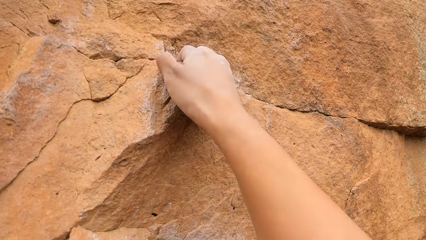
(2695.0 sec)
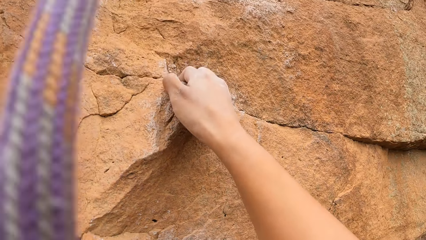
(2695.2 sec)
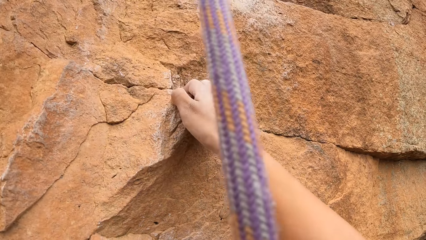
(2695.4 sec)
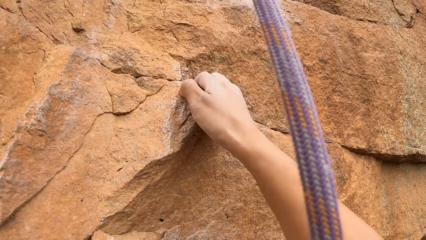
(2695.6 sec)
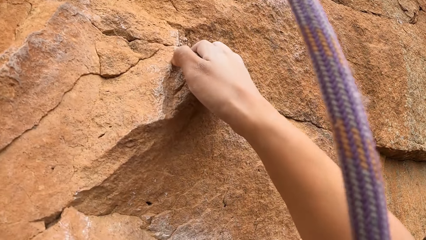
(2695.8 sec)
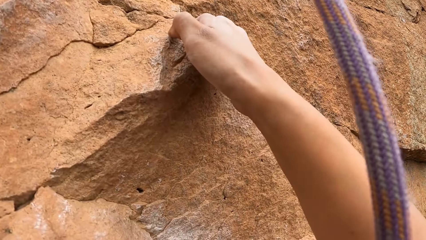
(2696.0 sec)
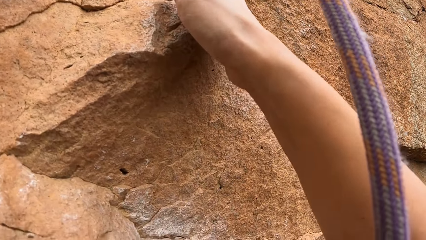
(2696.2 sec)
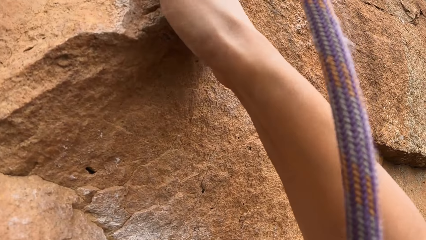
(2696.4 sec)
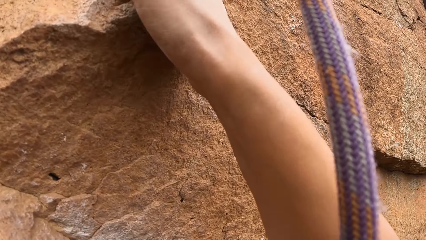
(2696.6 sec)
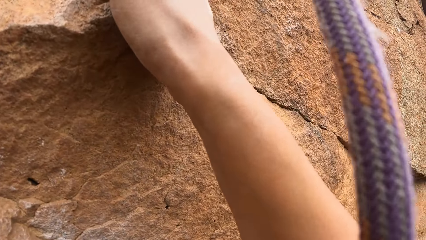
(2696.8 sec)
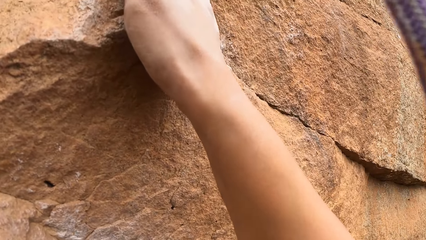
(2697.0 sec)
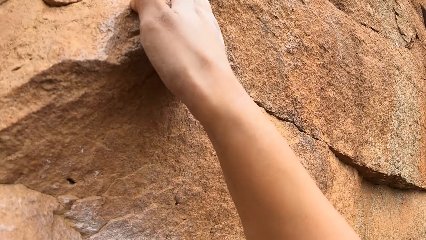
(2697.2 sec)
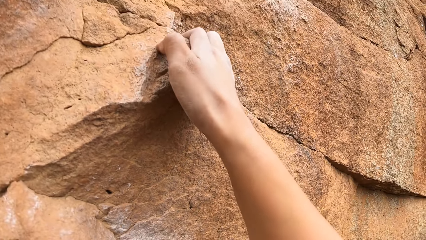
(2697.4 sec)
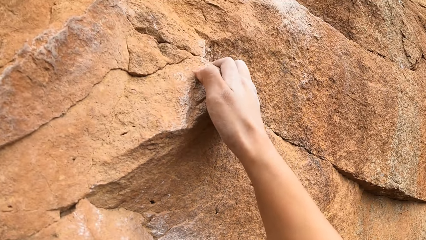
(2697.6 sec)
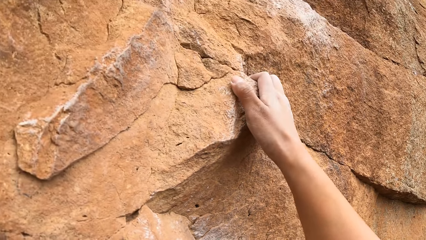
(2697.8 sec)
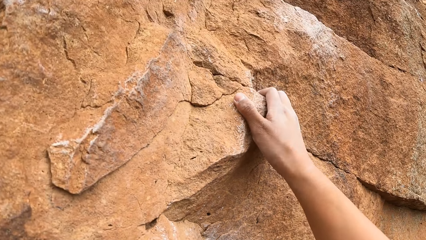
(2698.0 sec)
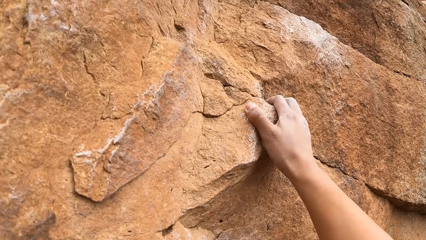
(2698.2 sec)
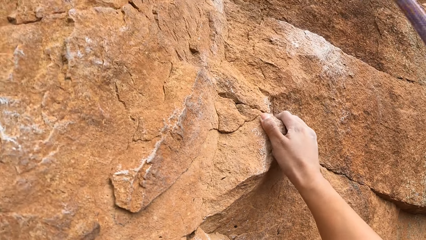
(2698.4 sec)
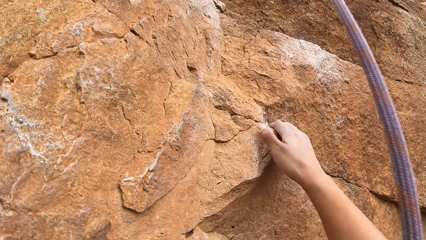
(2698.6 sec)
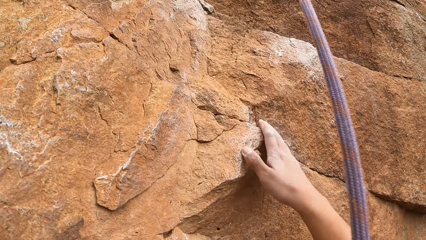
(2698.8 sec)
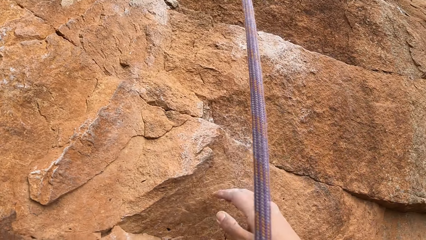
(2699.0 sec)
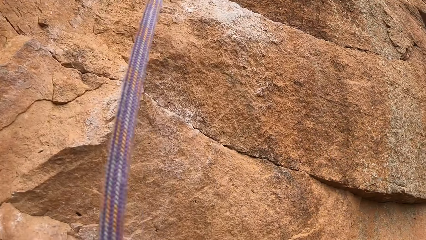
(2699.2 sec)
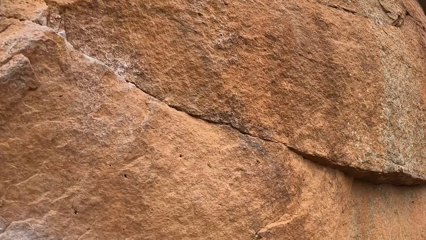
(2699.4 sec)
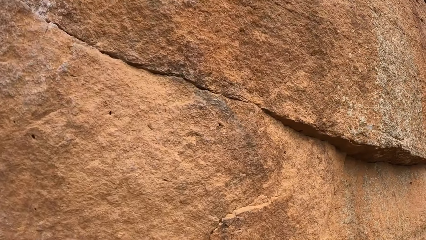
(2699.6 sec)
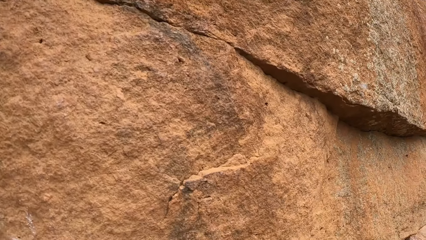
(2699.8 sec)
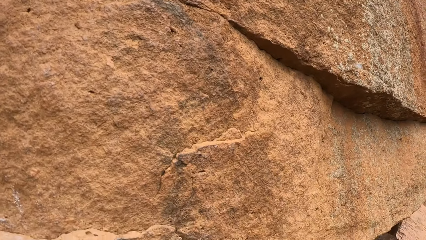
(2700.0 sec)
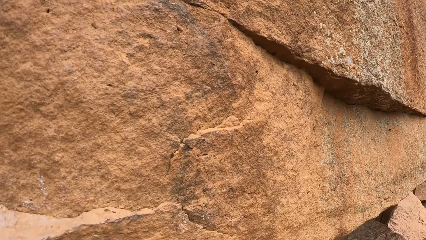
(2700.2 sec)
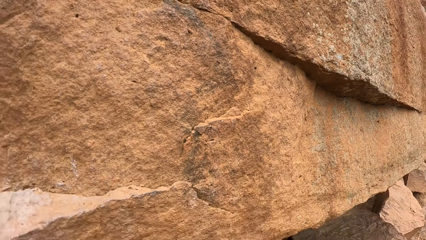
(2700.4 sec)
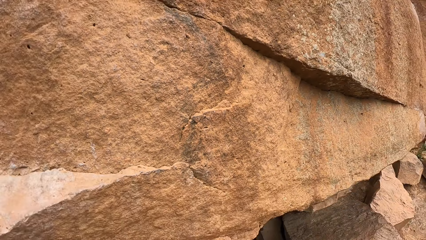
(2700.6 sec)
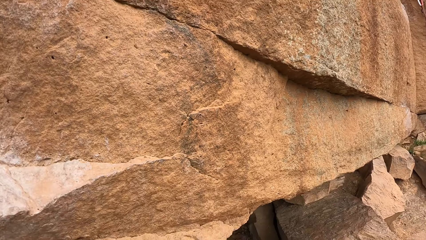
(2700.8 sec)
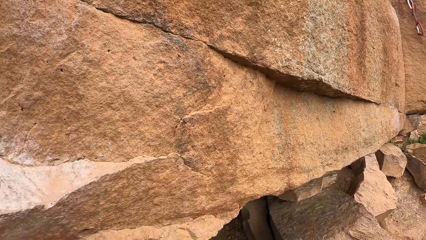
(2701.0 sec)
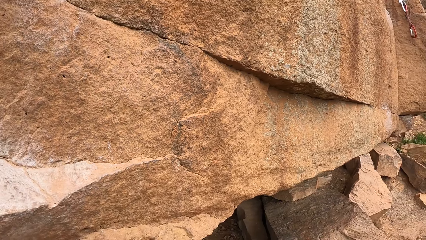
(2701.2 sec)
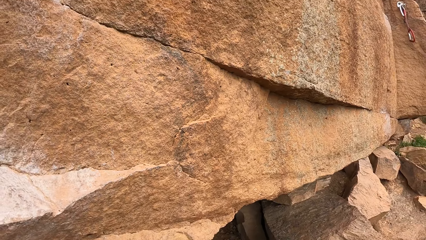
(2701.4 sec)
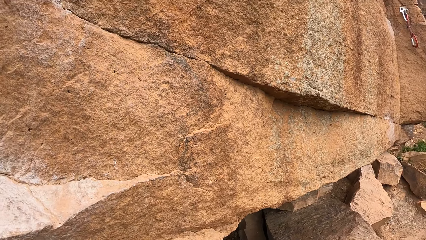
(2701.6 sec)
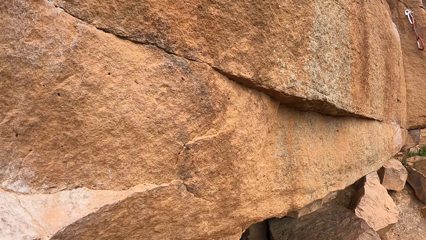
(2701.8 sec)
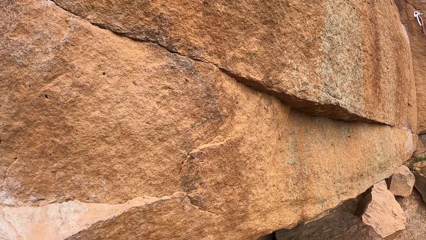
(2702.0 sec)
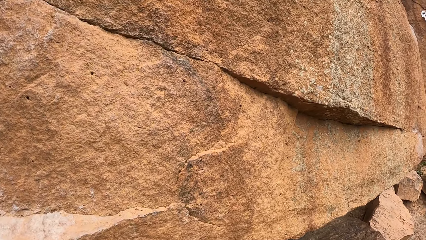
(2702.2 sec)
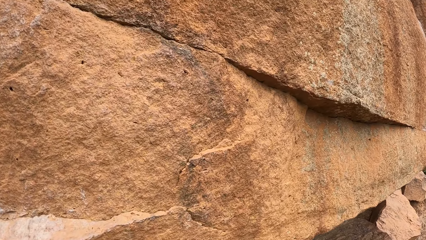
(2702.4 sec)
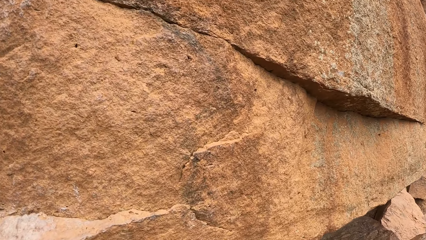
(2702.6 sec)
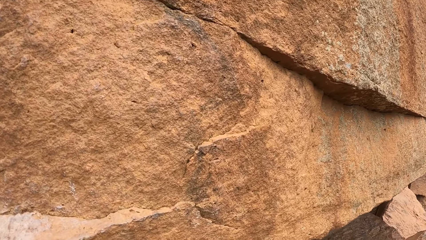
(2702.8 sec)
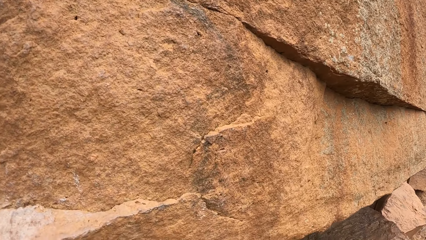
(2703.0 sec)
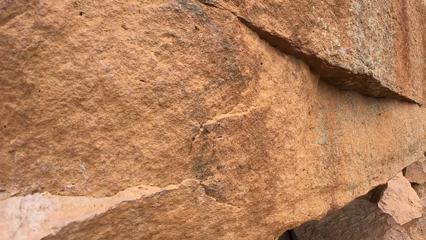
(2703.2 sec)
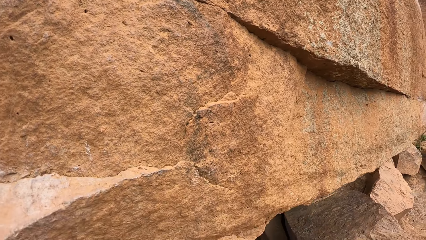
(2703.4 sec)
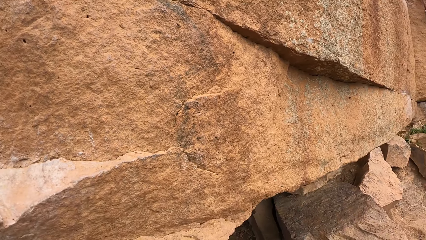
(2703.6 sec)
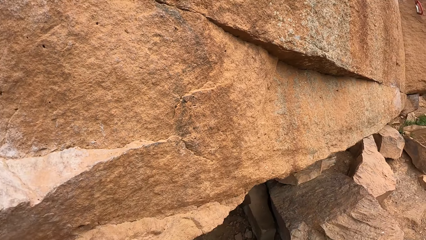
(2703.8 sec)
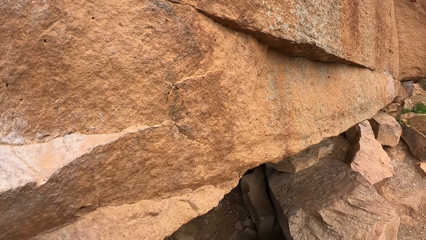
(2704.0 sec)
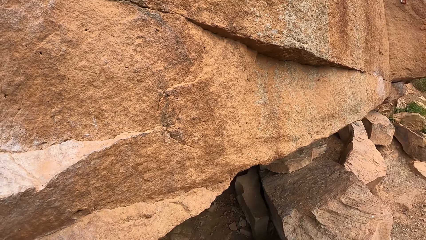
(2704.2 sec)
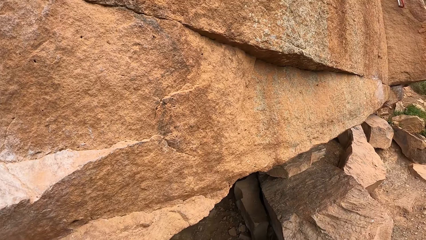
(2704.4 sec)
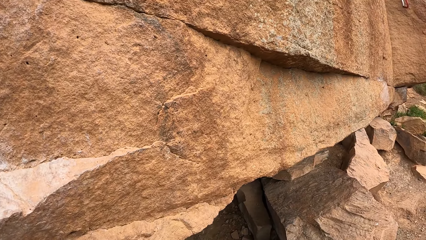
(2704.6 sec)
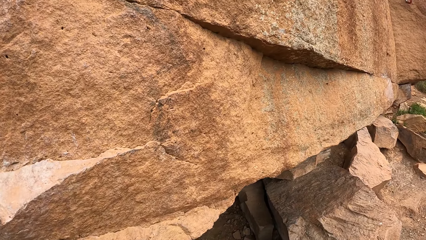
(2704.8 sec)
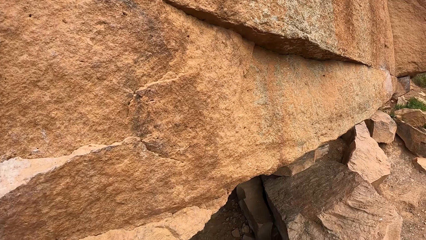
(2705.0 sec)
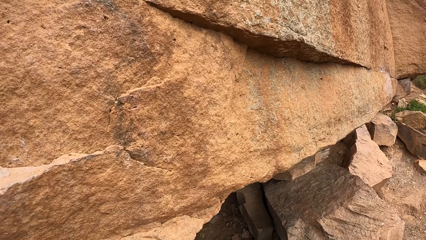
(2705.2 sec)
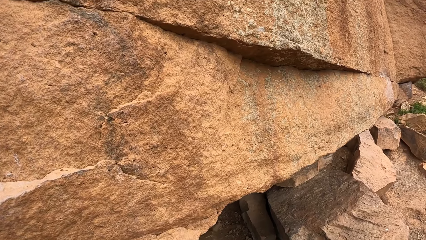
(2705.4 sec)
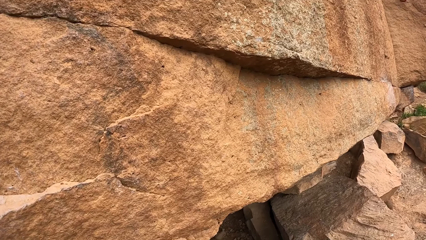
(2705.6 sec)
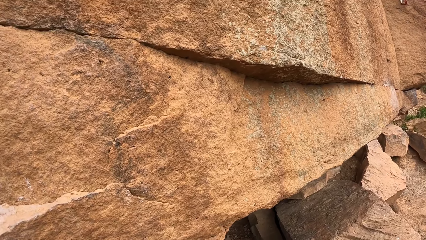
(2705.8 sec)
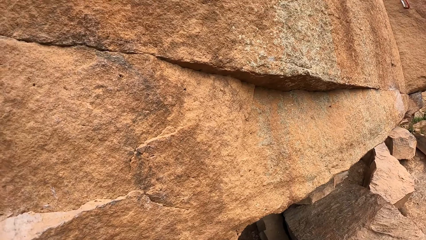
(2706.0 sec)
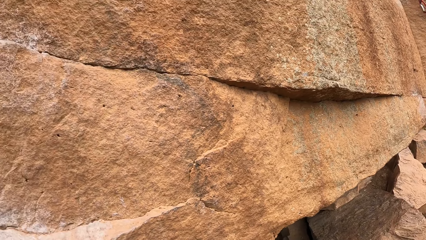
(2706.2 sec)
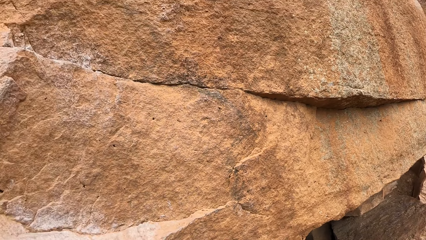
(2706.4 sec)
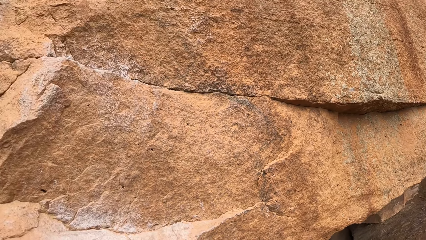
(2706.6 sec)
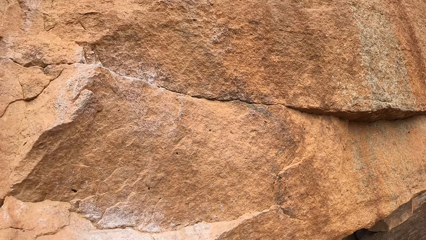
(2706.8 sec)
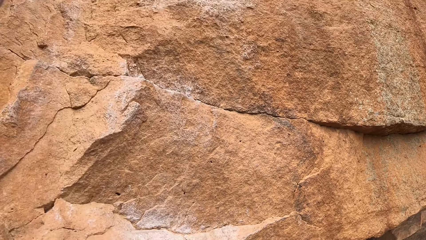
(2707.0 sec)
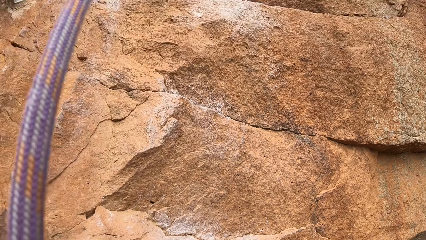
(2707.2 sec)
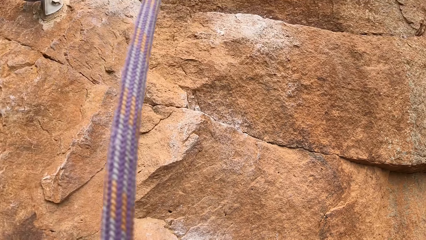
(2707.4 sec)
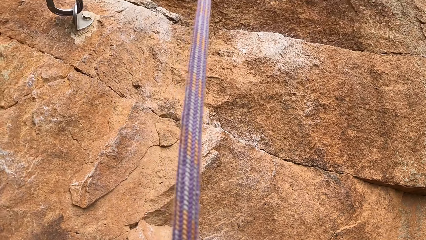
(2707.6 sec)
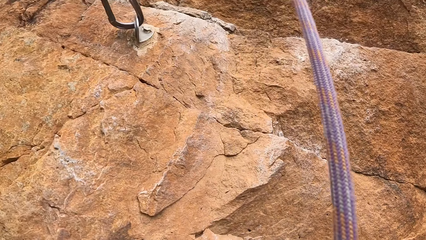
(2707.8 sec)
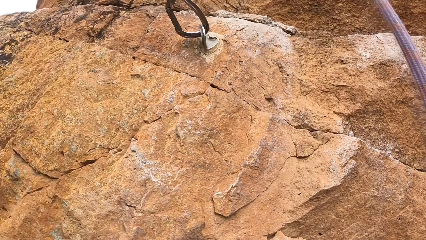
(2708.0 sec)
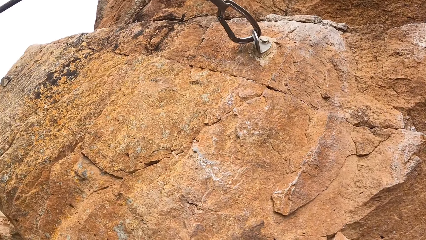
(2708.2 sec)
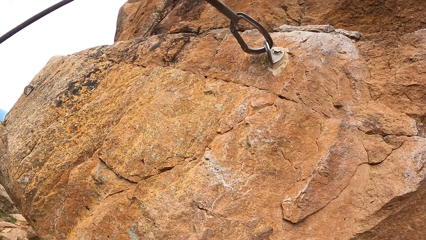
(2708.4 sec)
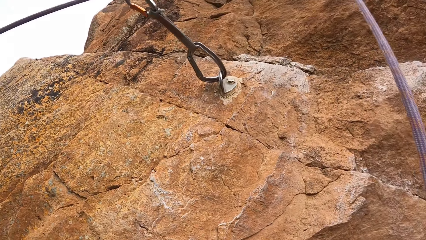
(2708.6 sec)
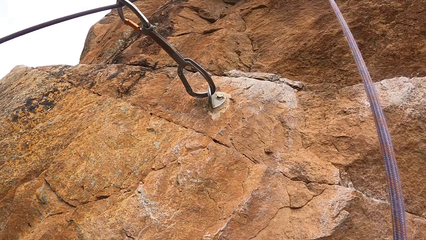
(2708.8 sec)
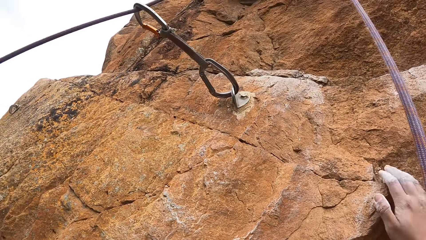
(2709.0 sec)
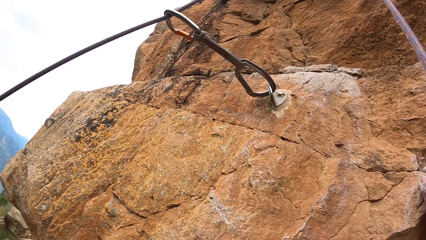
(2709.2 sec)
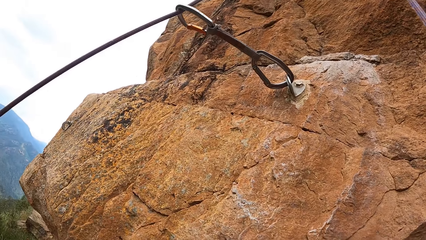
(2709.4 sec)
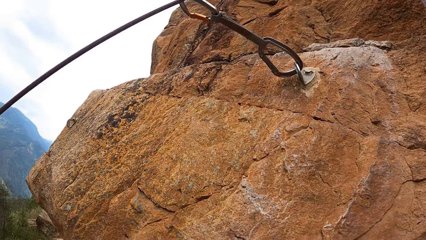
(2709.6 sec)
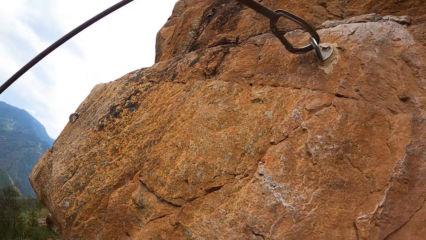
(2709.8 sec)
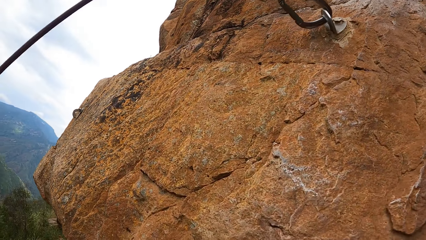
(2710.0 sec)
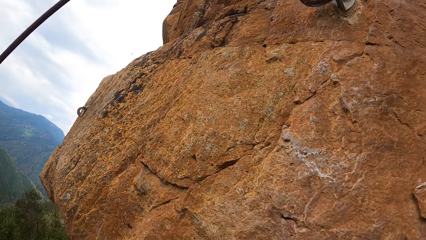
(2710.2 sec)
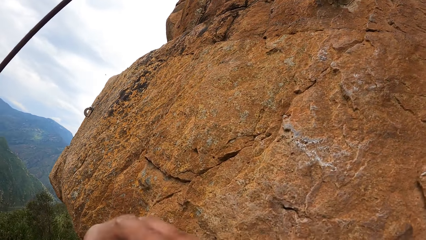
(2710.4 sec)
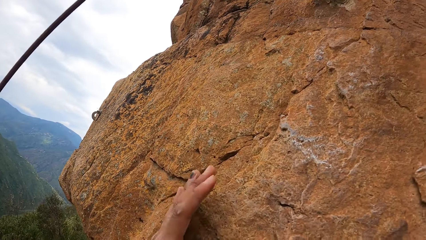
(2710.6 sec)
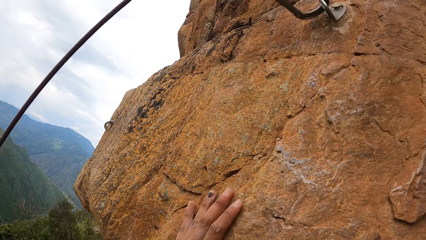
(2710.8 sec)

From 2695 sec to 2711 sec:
The camera wearer unhands a rock. They look around. They climb a mountain.
